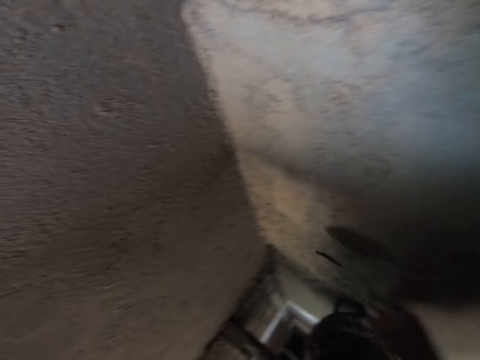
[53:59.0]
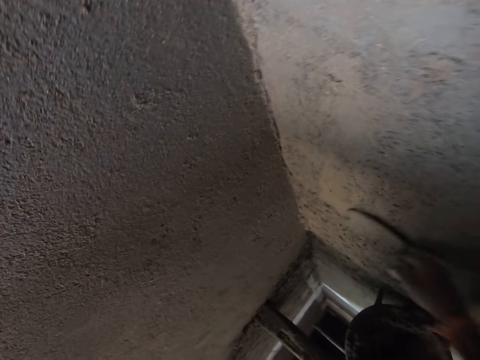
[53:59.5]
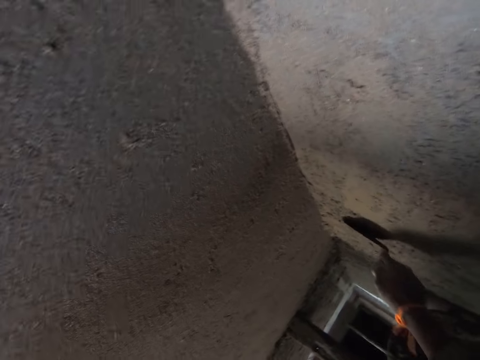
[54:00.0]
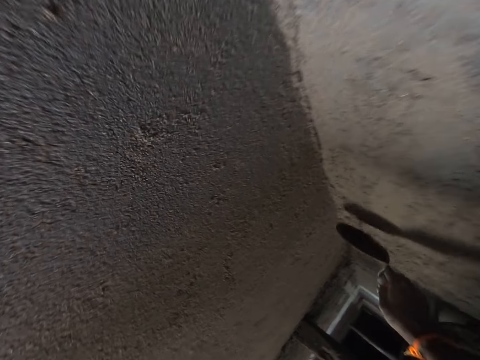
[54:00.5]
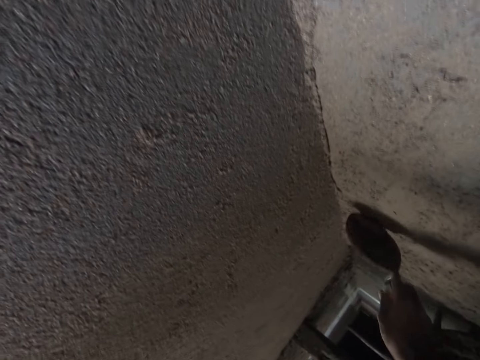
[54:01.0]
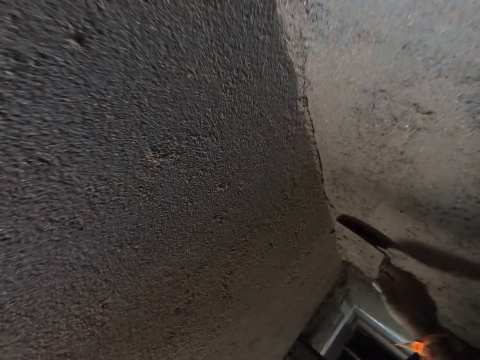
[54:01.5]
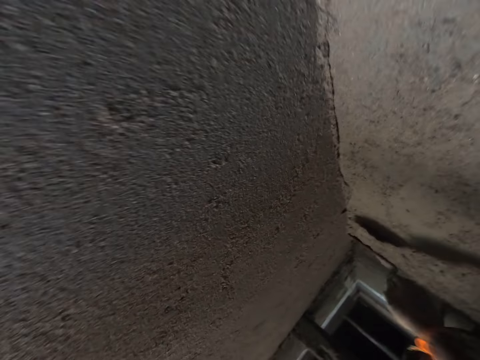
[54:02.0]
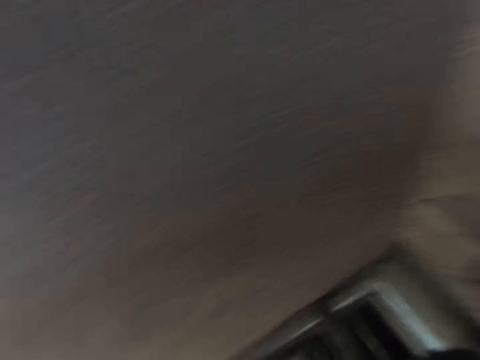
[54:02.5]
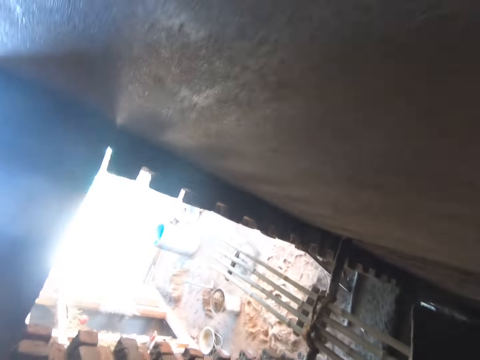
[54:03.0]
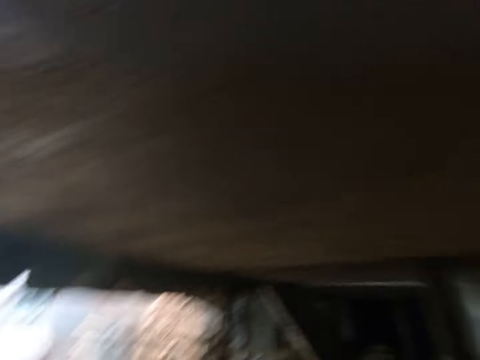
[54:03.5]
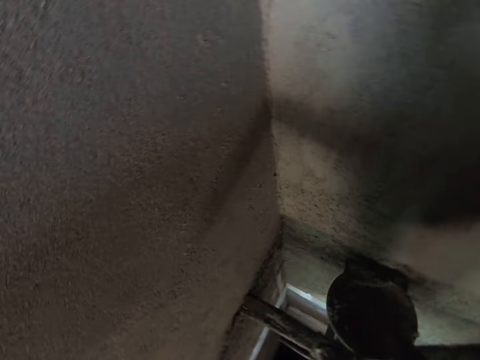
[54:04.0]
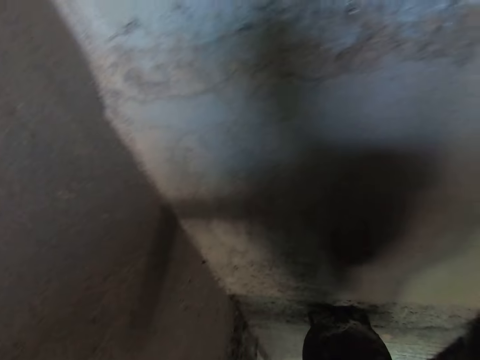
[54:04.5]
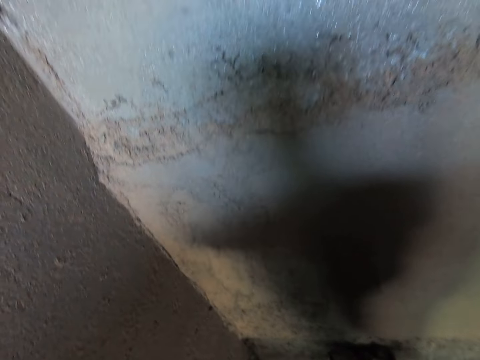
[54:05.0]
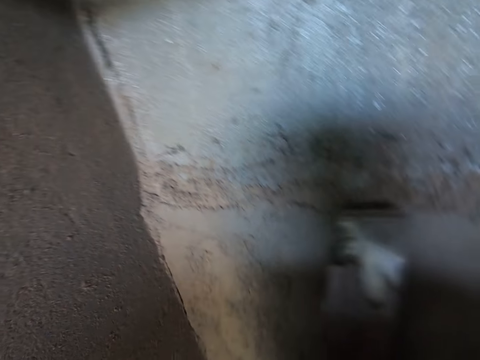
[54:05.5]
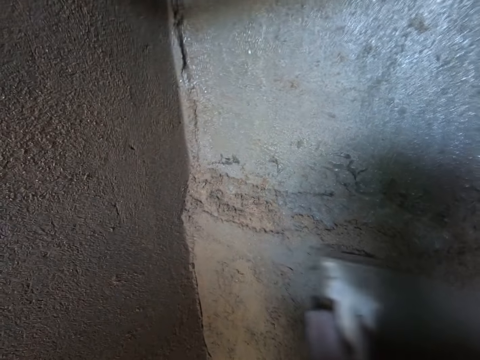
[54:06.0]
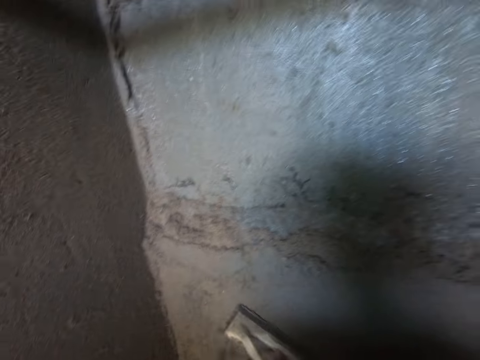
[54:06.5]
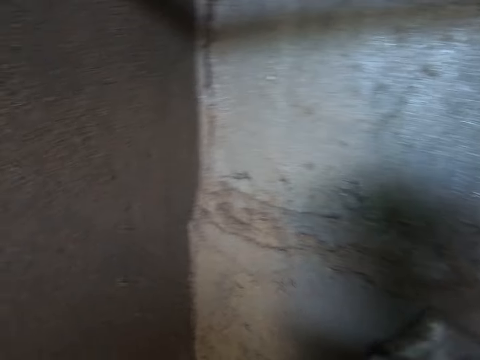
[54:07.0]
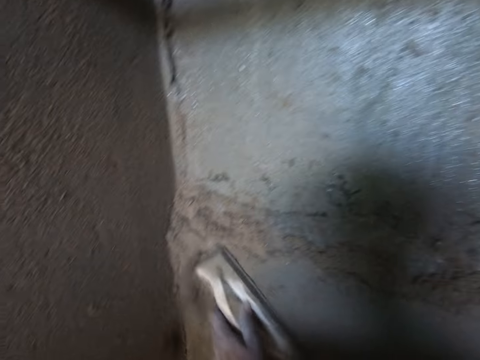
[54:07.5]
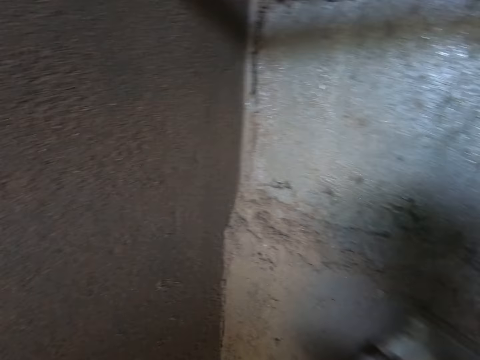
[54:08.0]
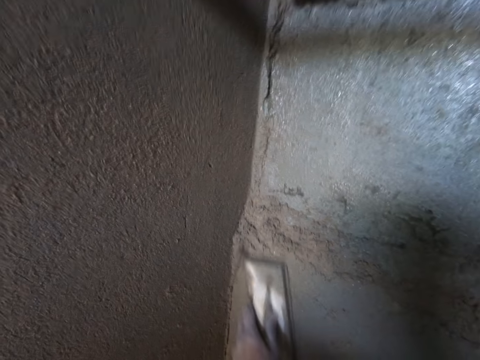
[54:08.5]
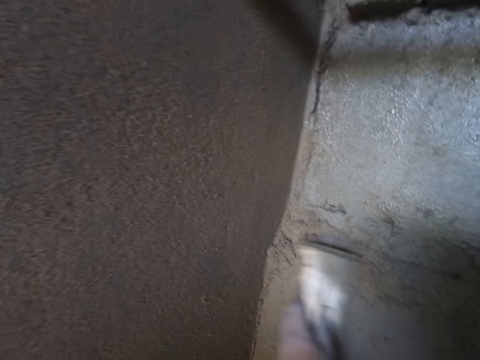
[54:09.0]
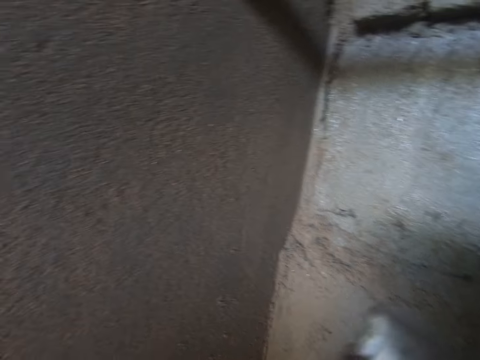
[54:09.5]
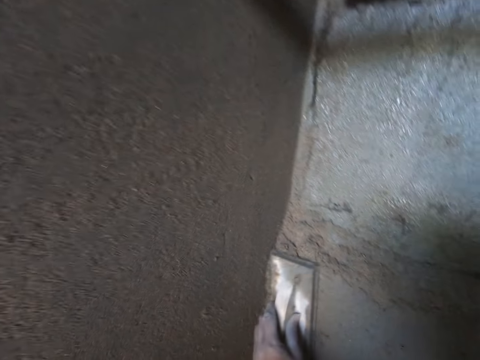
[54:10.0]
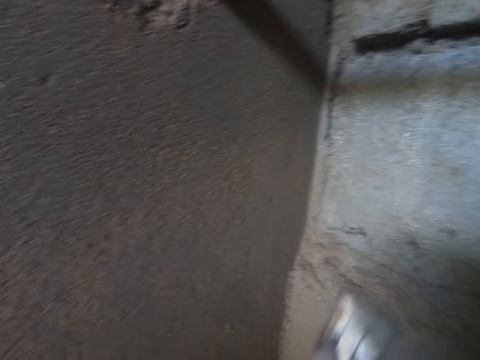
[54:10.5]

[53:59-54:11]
The camera wearer turns around. He looks at the wall. He plasters the wall with a wood trowel. He smoothens the wall with the smoothening trowel in his right hand.

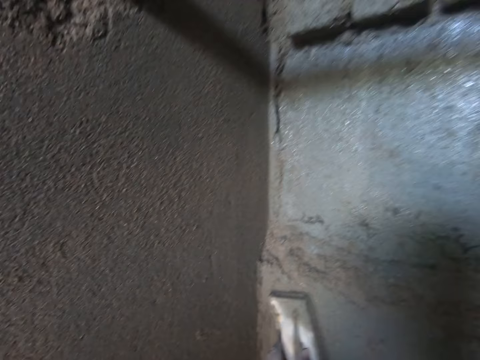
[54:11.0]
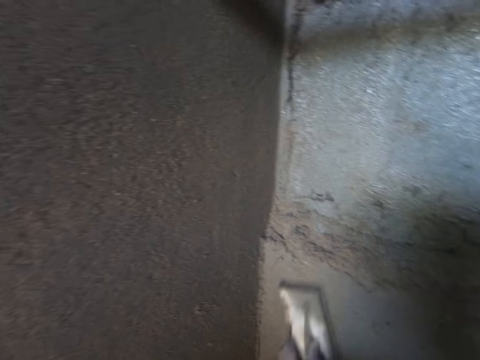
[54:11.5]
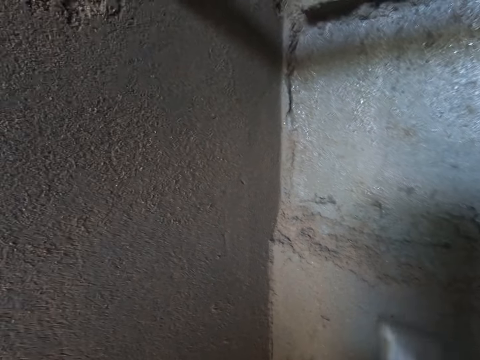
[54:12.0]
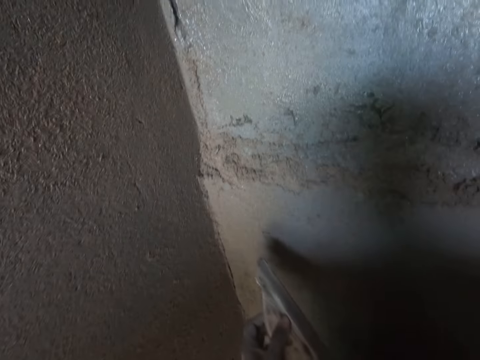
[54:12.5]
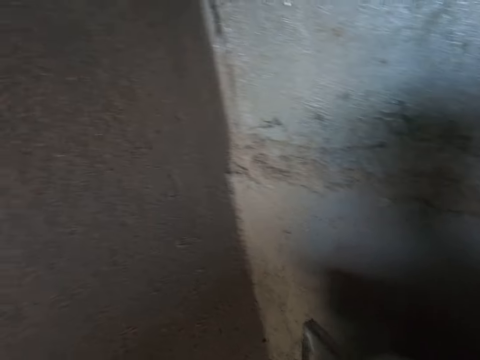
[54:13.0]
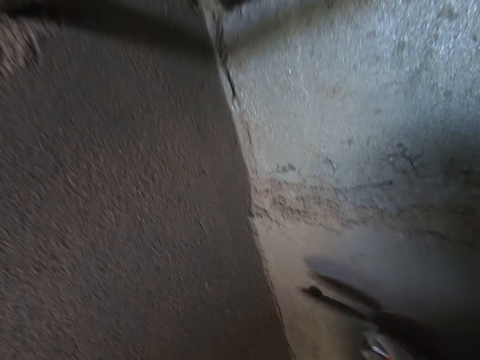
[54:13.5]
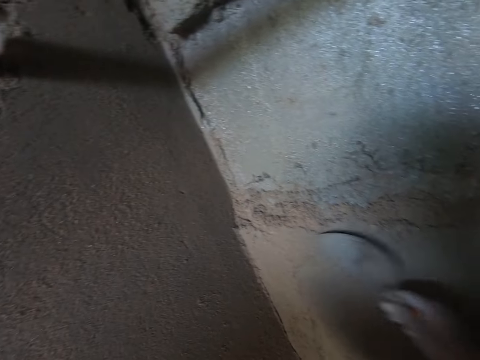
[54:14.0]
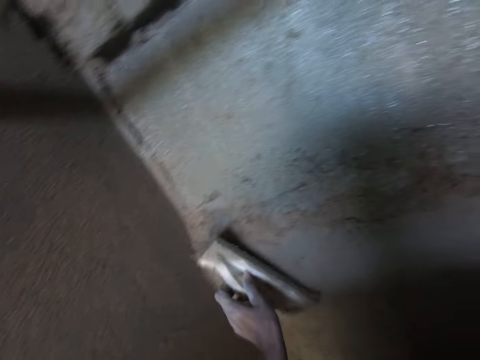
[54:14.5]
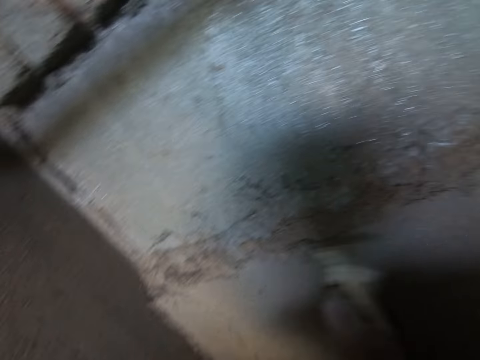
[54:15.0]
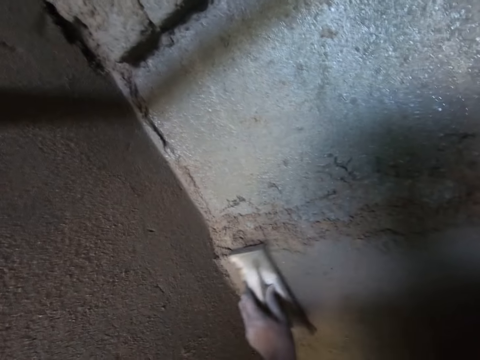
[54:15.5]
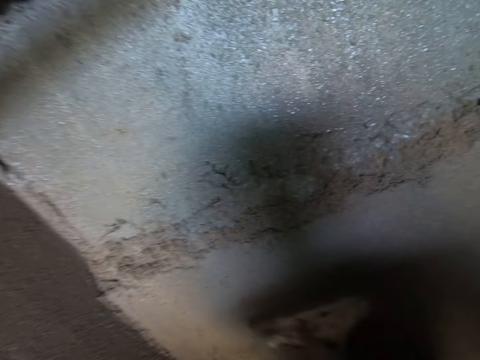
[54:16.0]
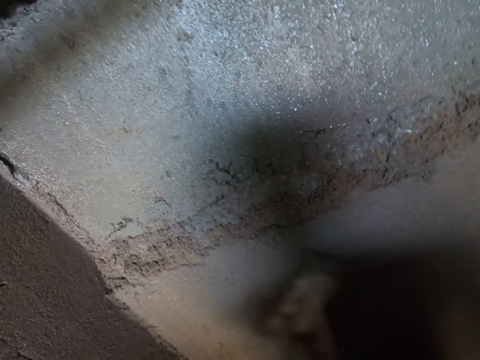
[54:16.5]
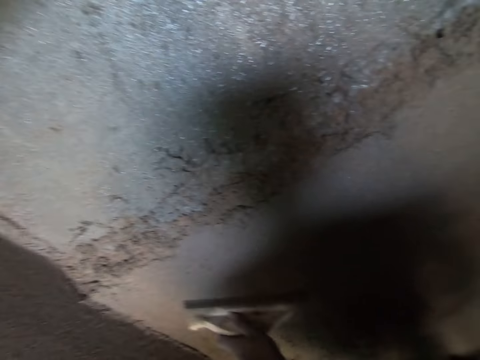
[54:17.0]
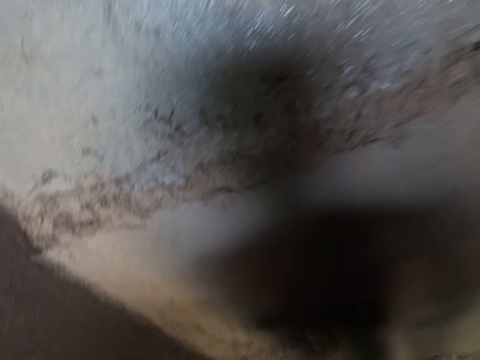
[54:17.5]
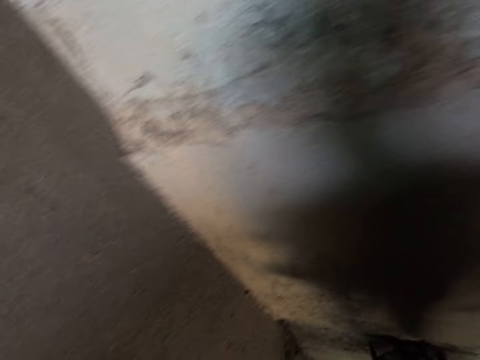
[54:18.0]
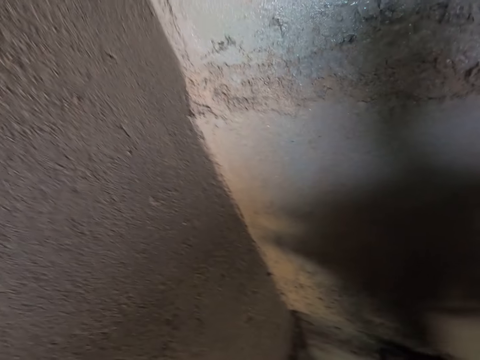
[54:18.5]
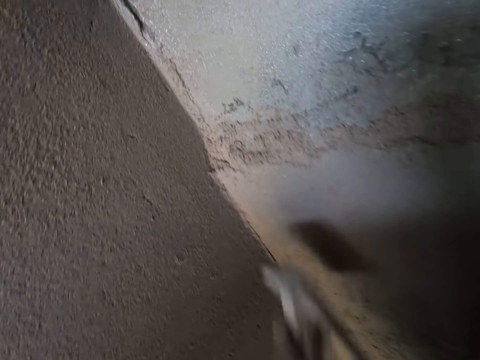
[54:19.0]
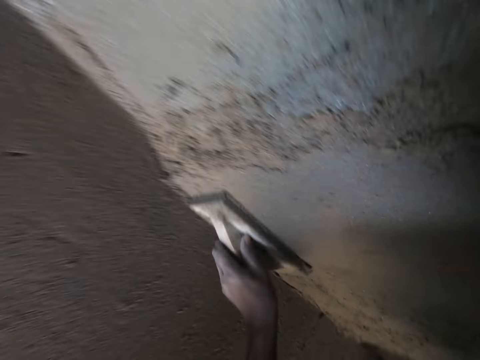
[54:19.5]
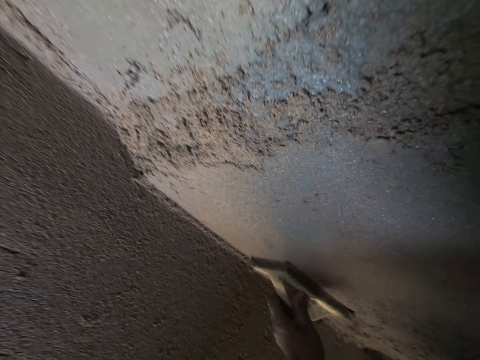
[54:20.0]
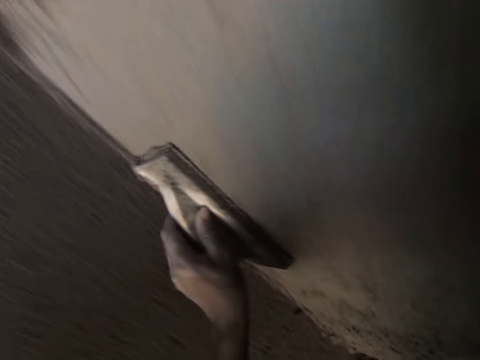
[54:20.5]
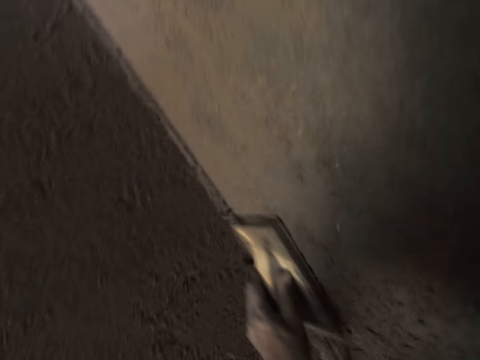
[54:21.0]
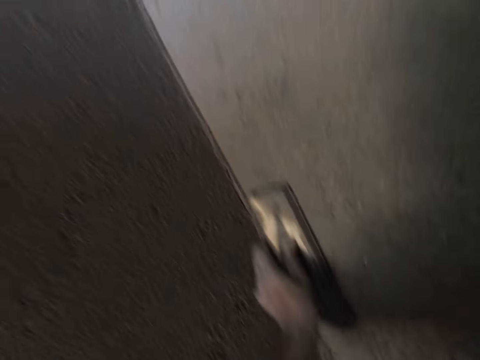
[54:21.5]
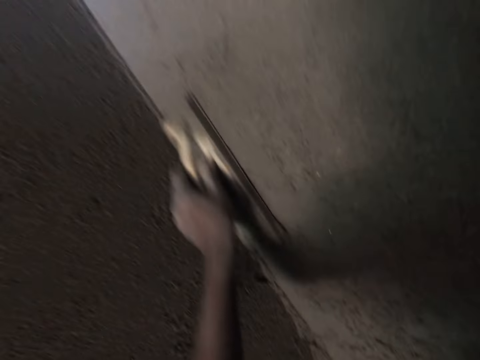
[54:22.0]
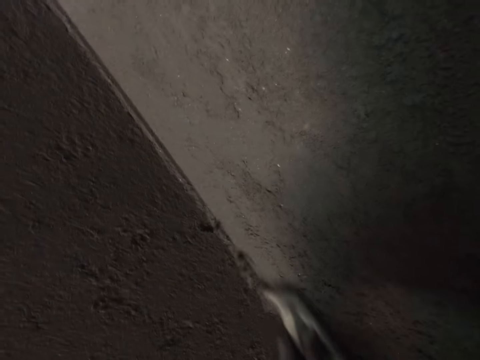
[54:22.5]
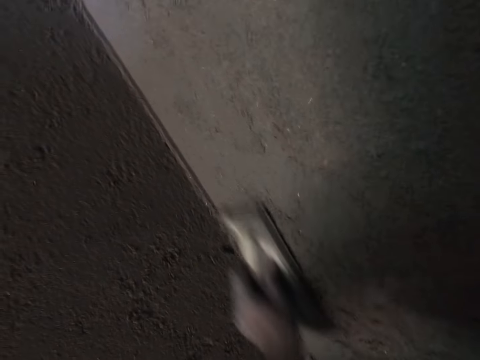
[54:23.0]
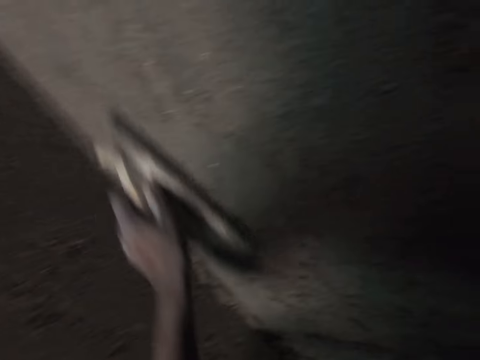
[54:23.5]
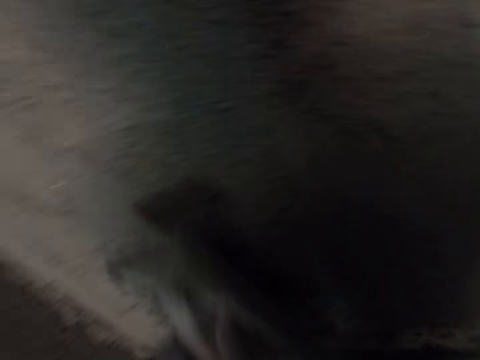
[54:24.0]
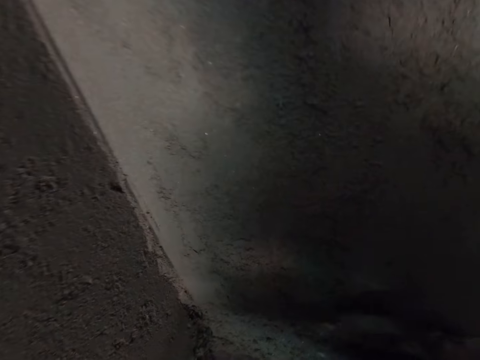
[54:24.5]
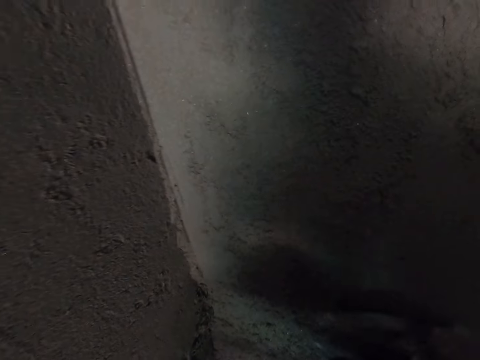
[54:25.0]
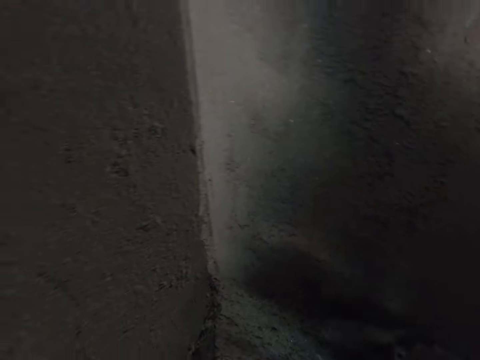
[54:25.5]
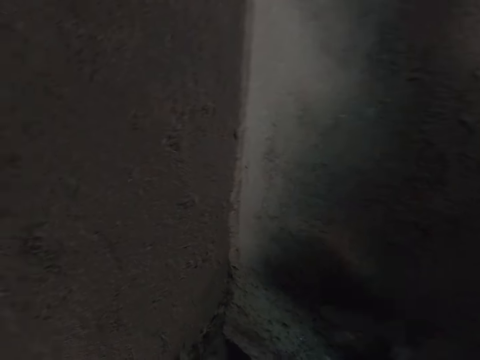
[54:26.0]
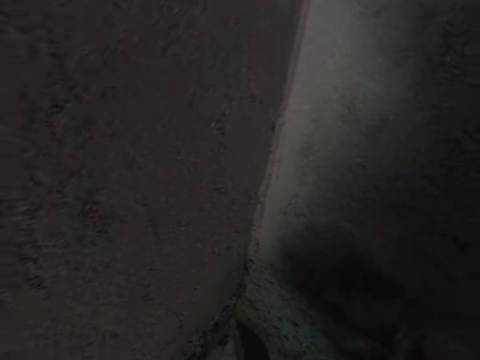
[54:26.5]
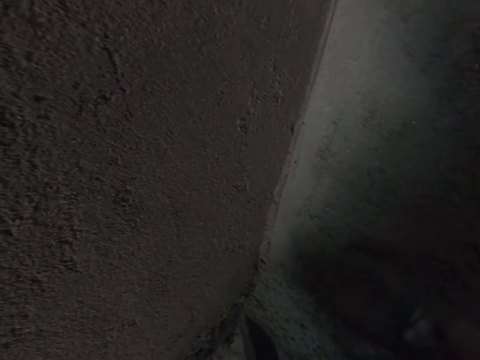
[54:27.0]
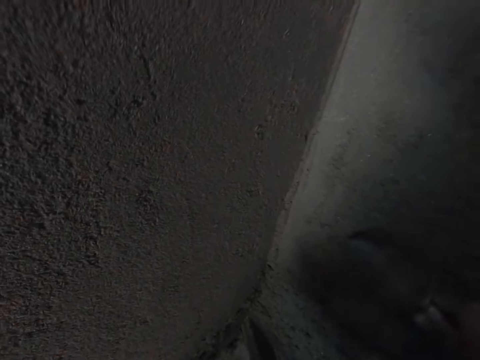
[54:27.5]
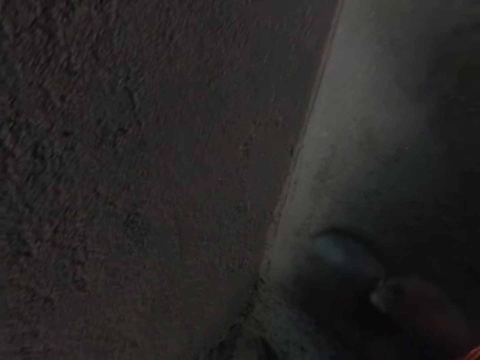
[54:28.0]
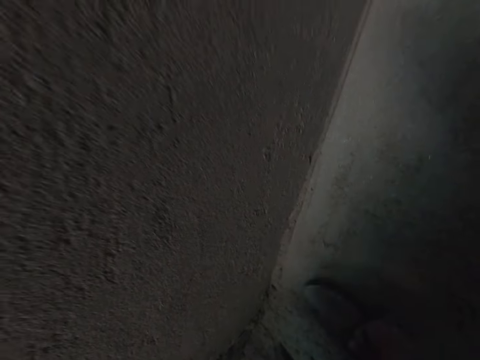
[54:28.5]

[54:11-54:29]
The camera wearer plasters the wall. He smoothens the wall with the hand trowel in his right hand. He smoothens the wall with the smoothening trowel in his right hand. He plasters the wall with a wood trowel. He smoothens cement on the wall with the trowel in his right hand. He plasters the wall with the trowel.
